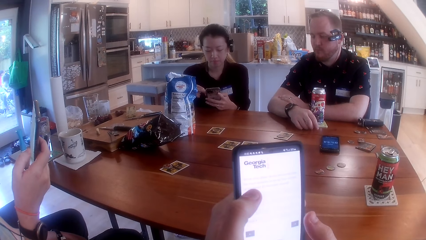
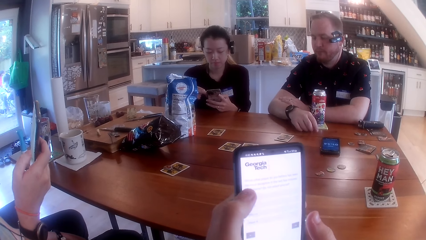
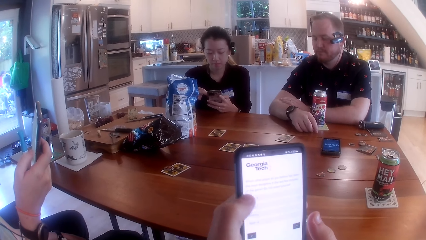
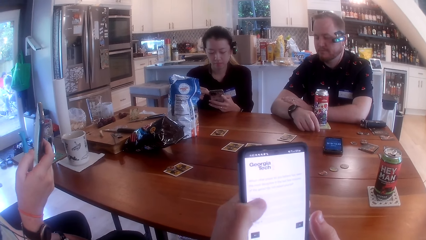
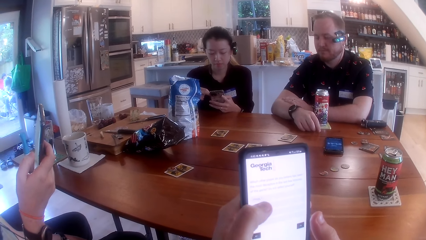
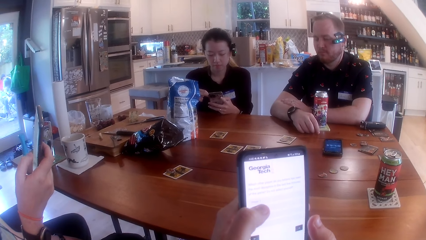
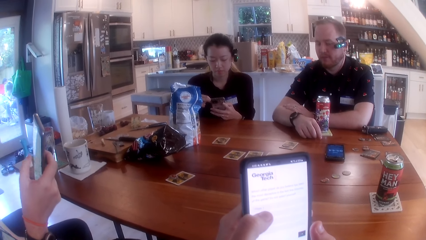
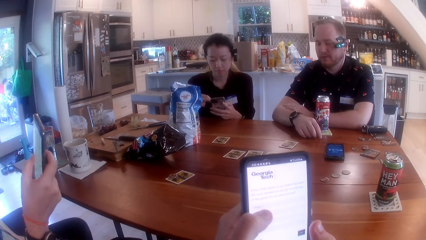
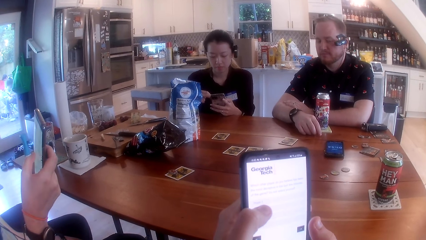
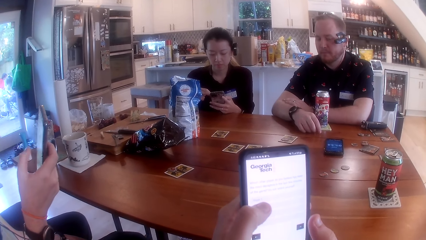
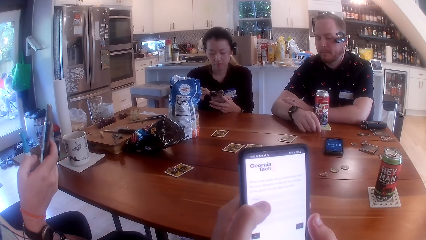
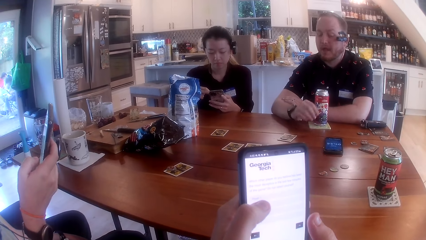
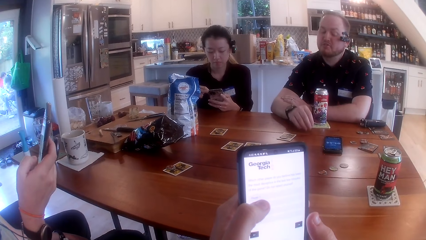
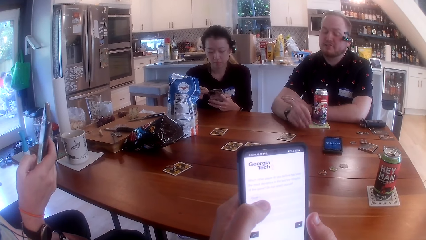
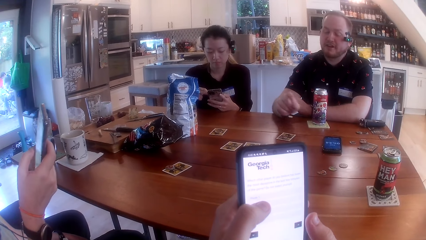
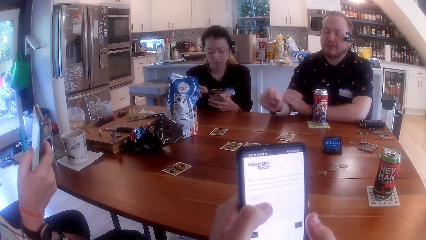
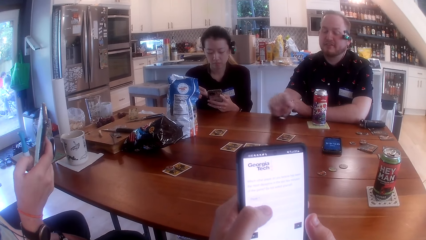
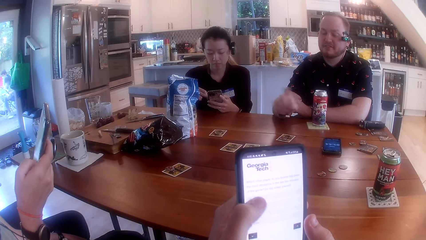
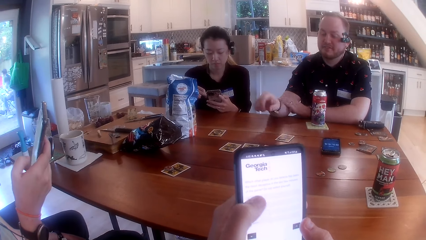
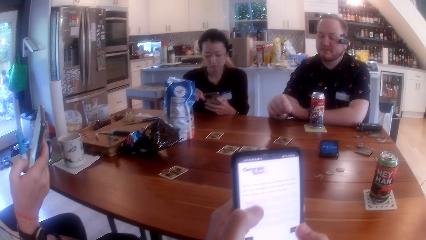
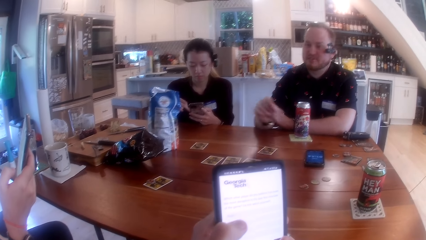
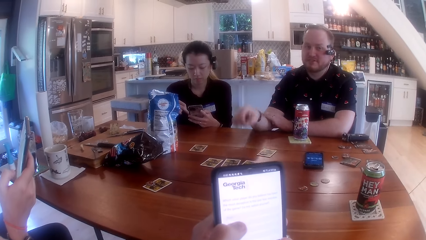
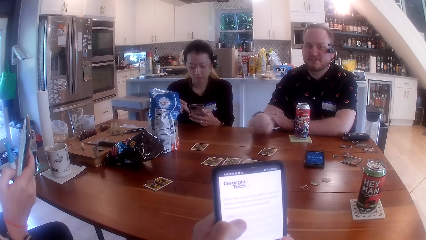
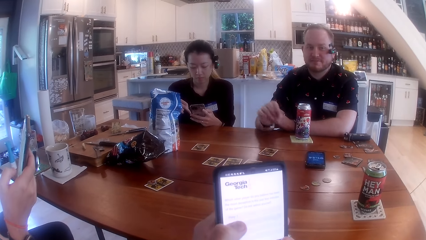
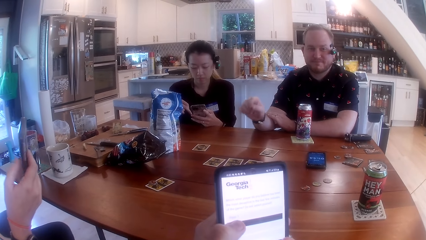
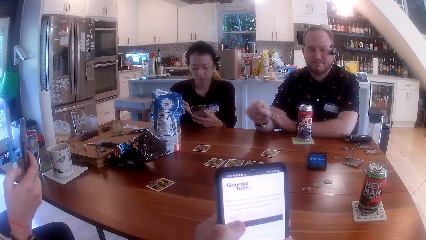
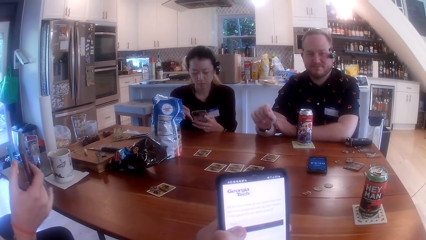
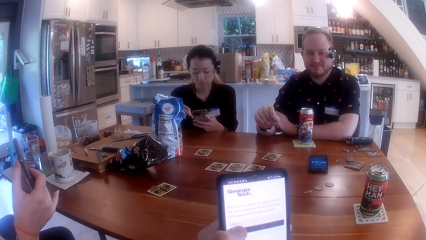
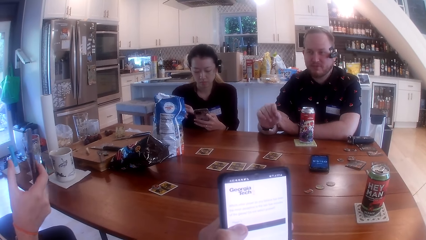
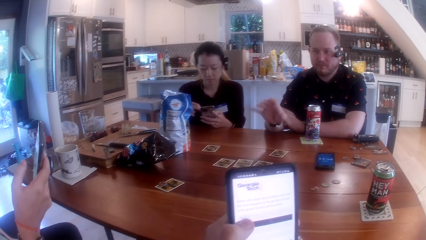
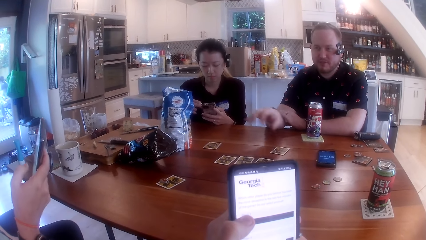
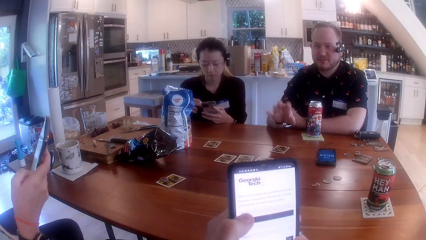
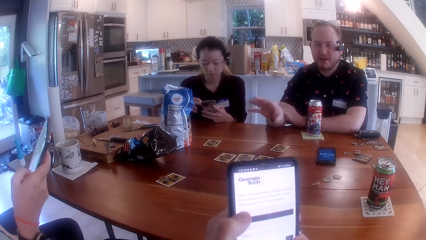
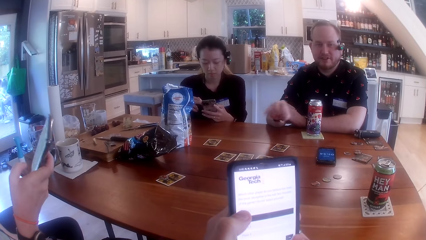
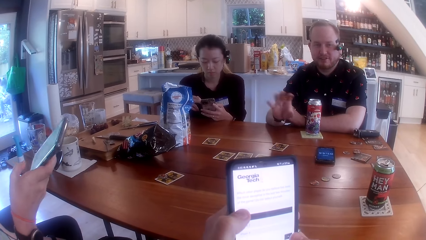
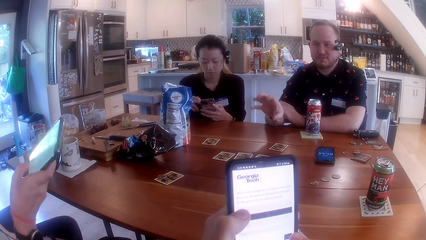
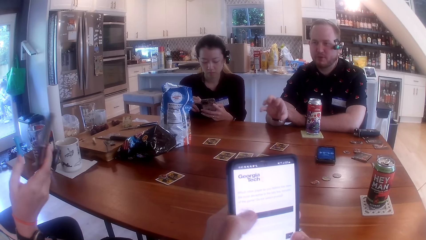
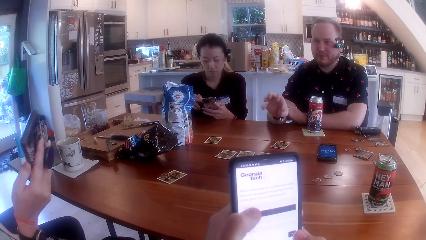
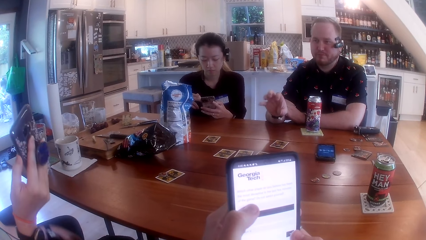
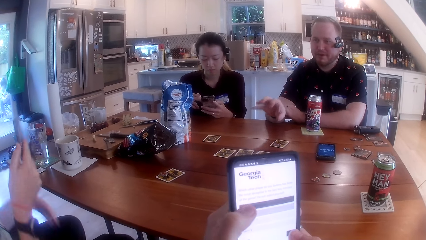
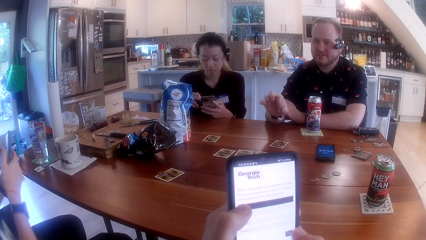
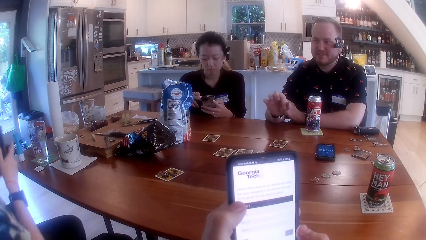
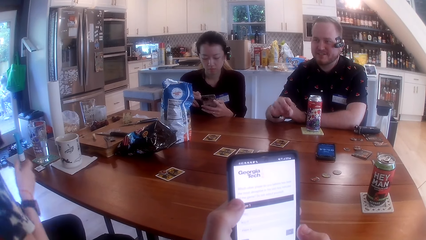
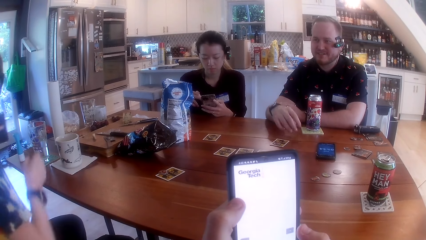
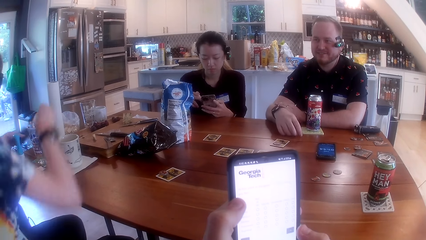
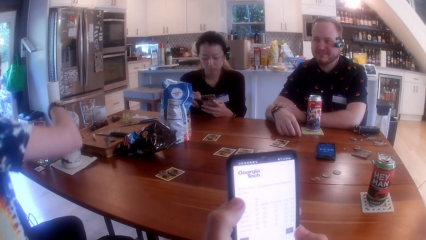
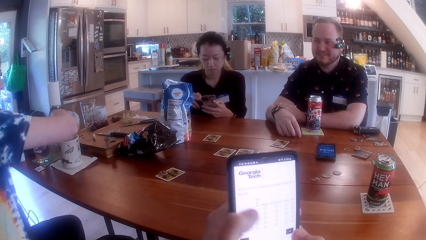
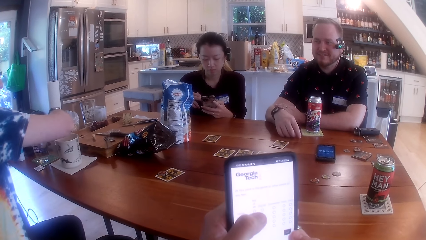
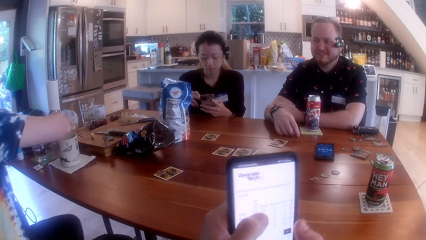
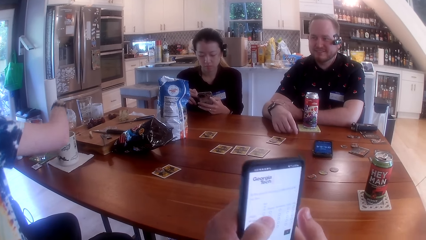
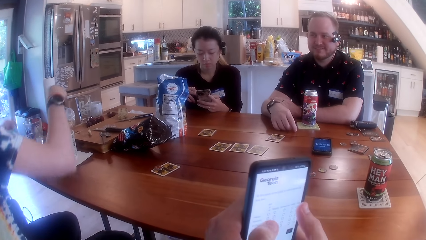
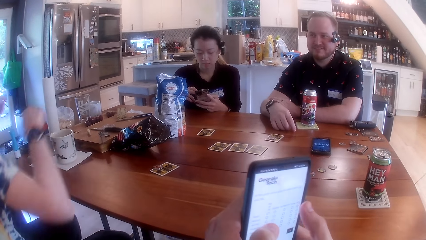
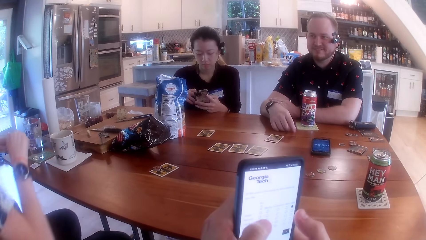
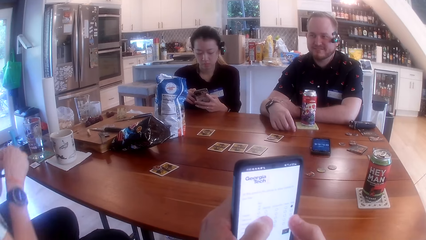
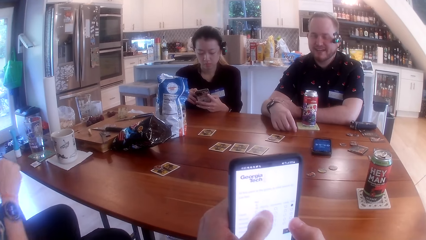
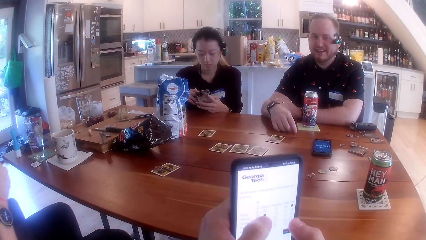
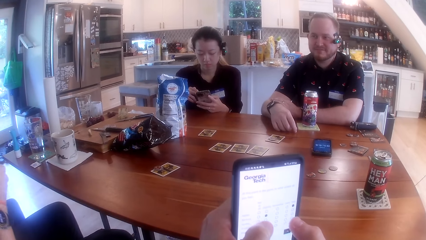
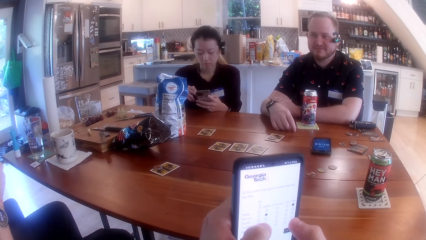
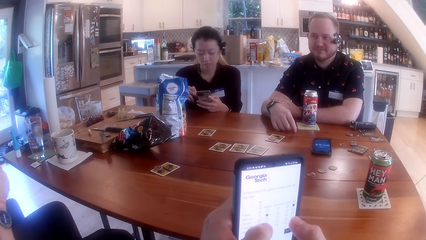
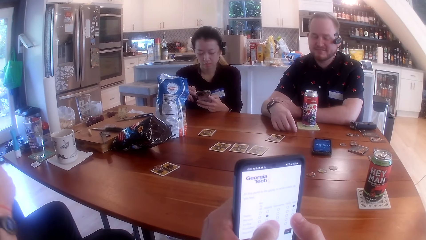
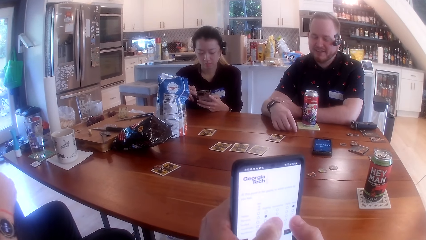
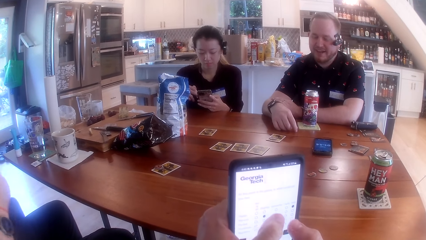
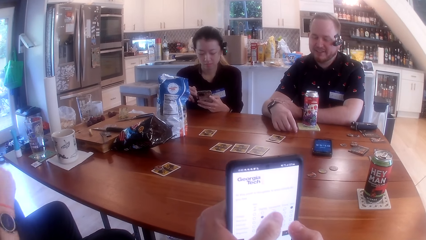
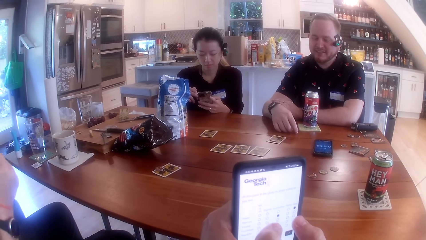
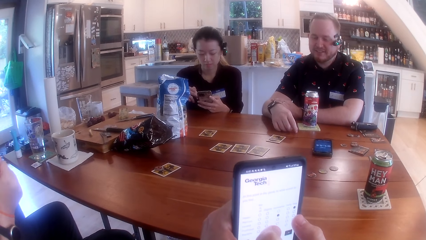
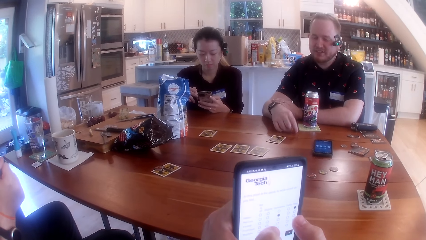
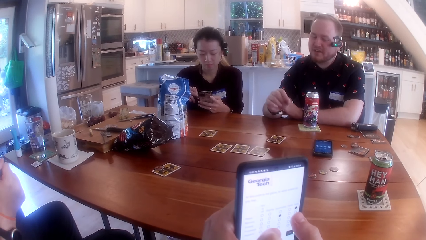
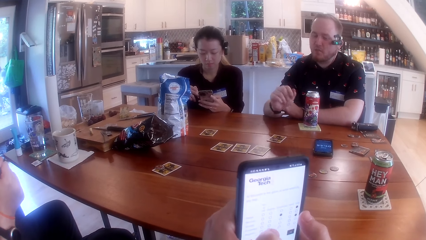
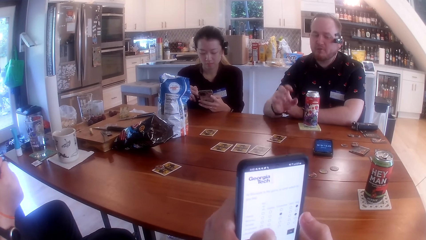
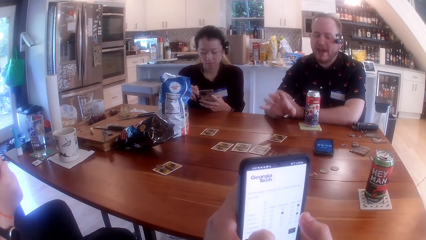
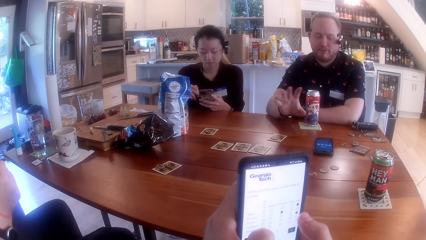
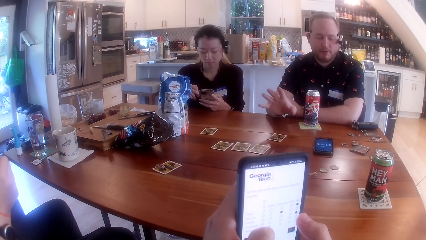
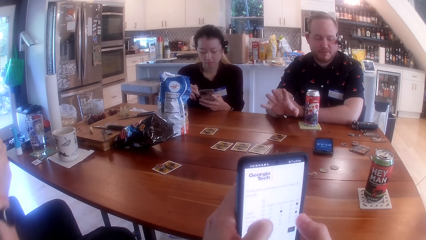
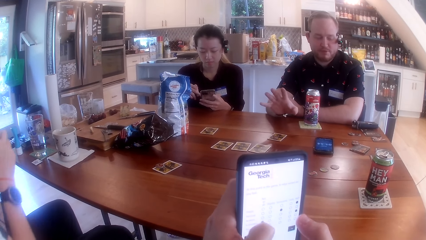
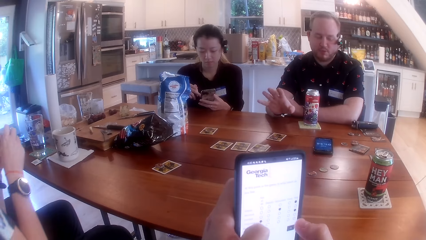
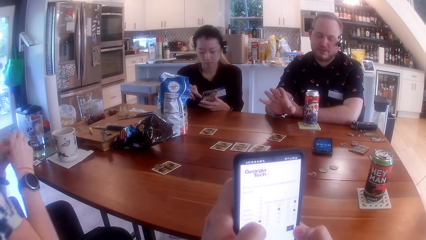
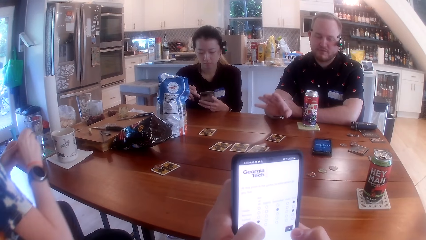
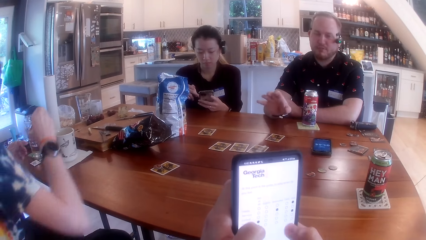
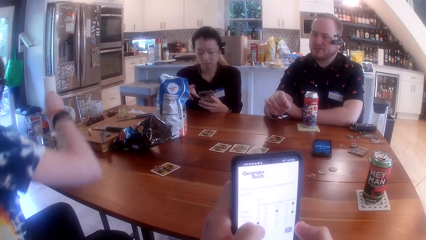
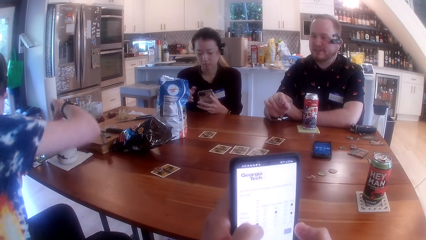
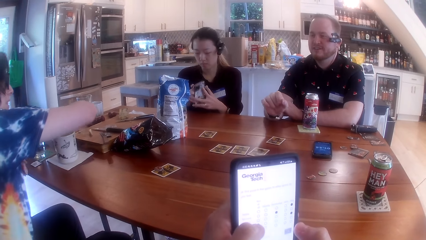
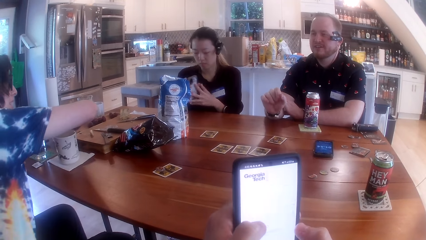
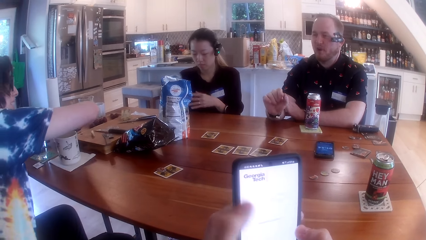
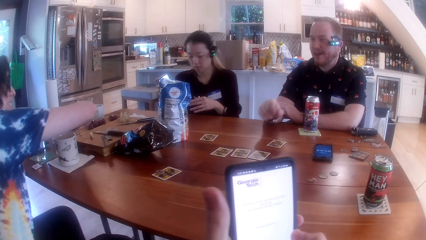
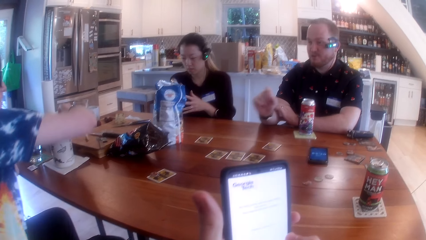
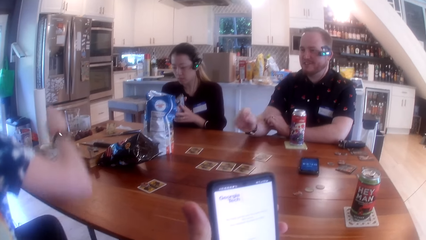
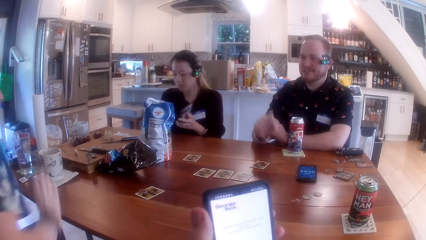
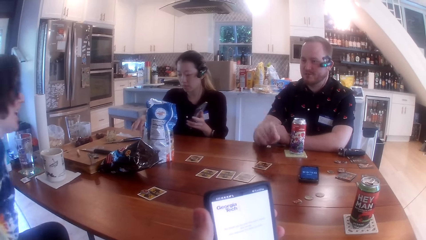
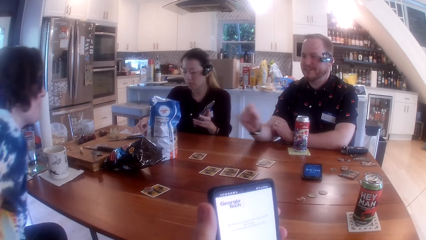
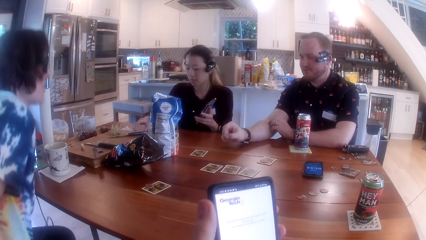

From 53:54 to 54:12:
The camera wearer interacts with the man, a woman and another woman at the table. The other woman drops the phone on the table with her left hand. She picks up a grape on the table with her right hand. She picks up a grape again.
